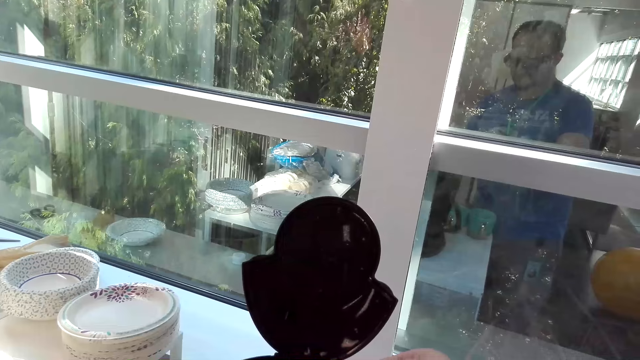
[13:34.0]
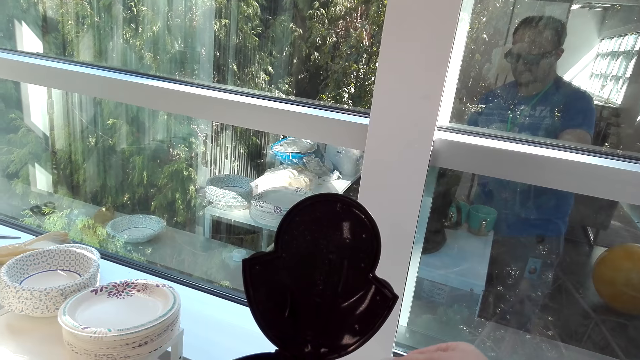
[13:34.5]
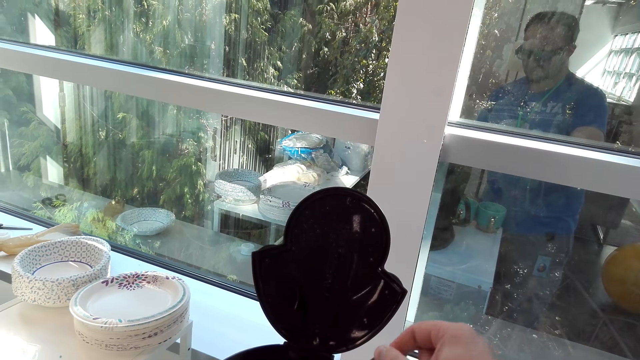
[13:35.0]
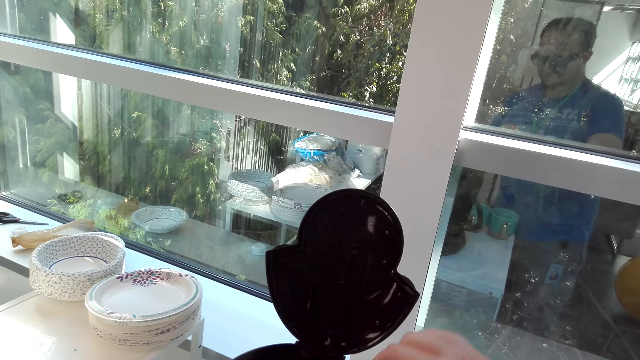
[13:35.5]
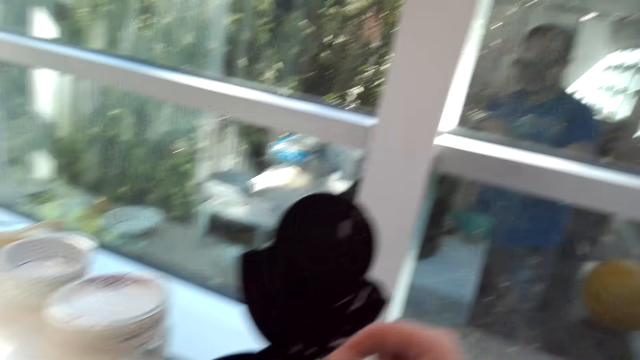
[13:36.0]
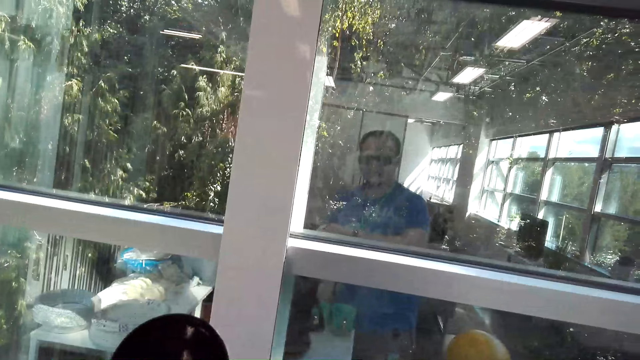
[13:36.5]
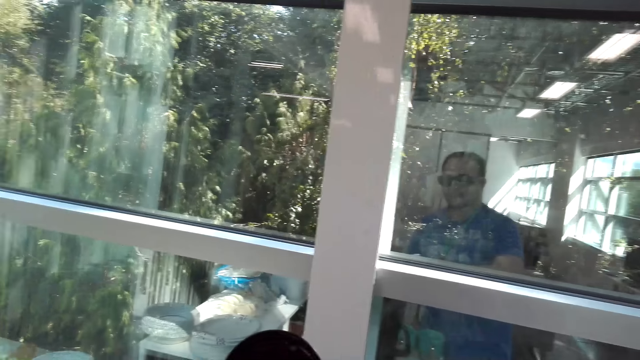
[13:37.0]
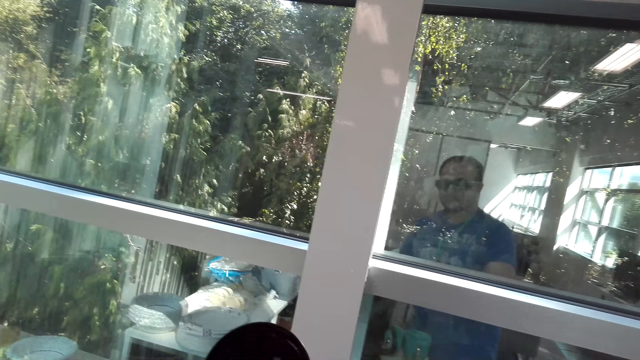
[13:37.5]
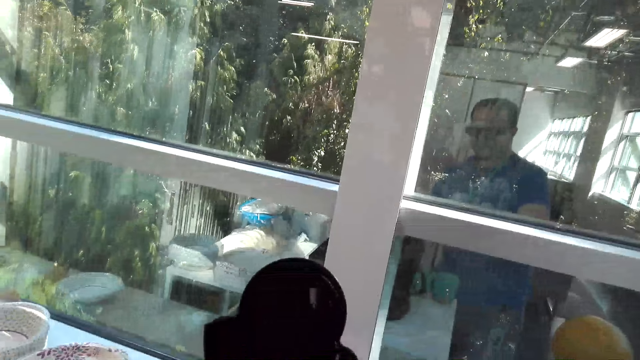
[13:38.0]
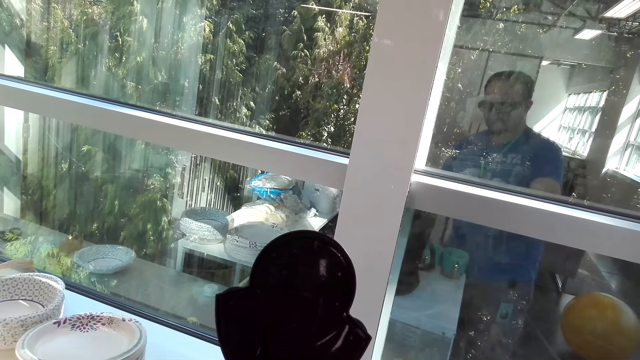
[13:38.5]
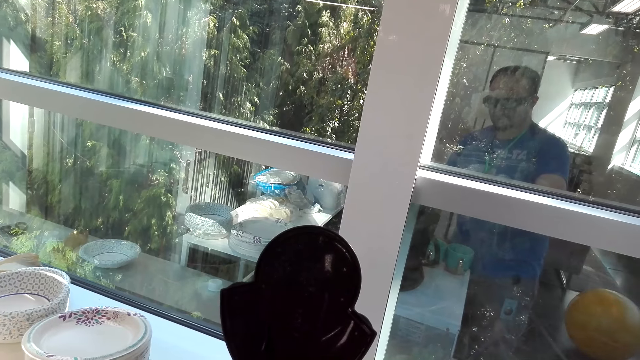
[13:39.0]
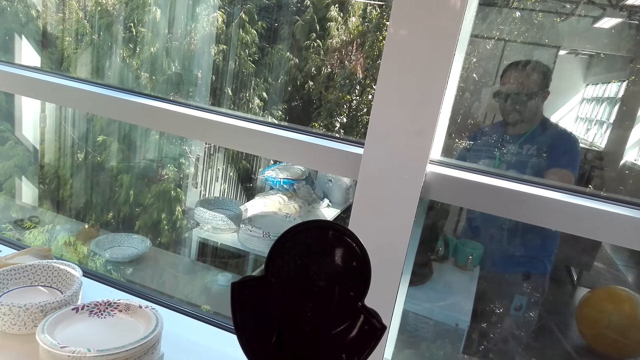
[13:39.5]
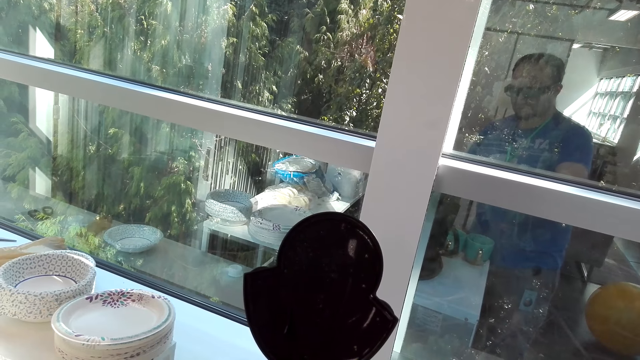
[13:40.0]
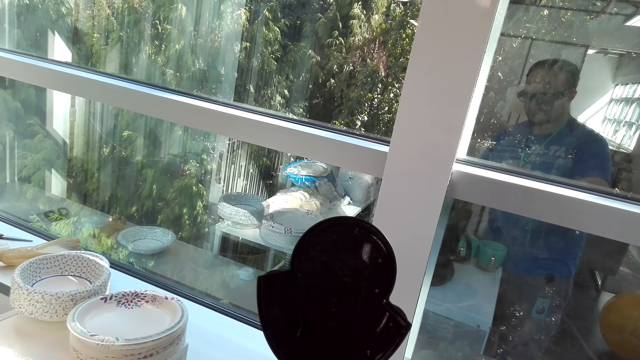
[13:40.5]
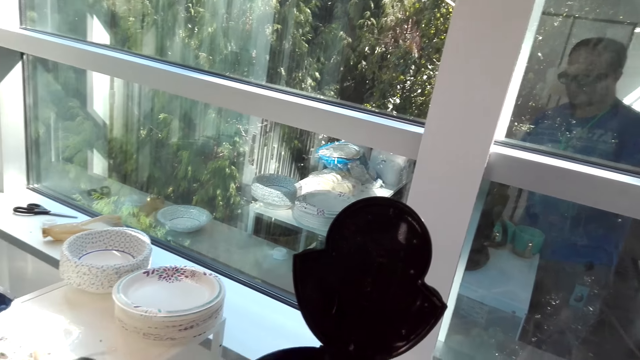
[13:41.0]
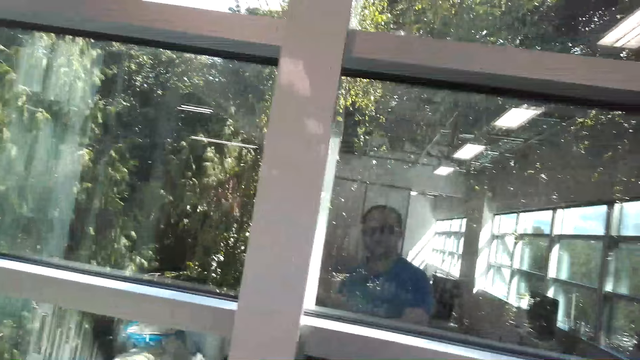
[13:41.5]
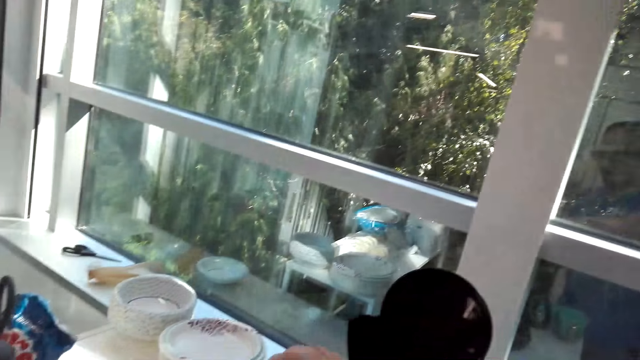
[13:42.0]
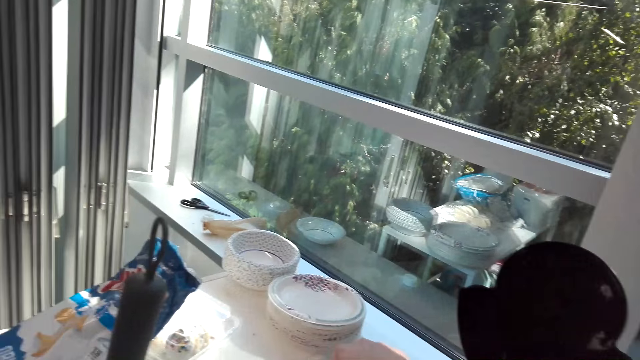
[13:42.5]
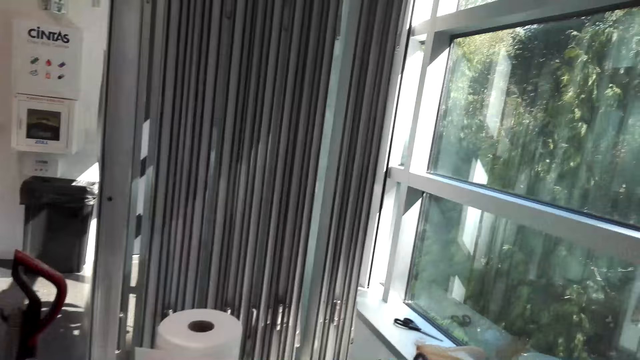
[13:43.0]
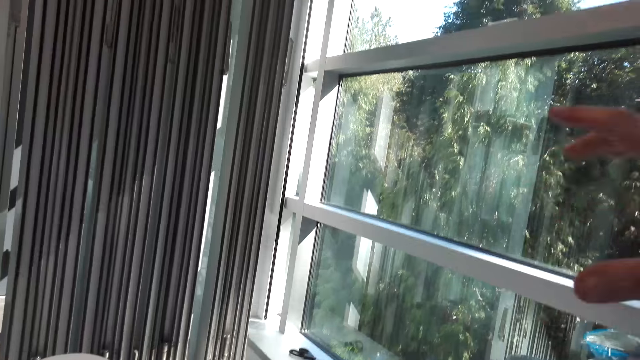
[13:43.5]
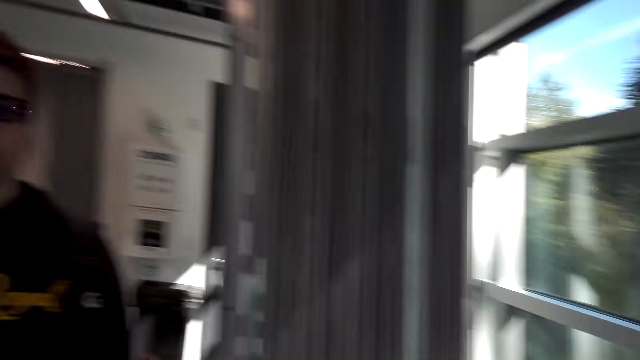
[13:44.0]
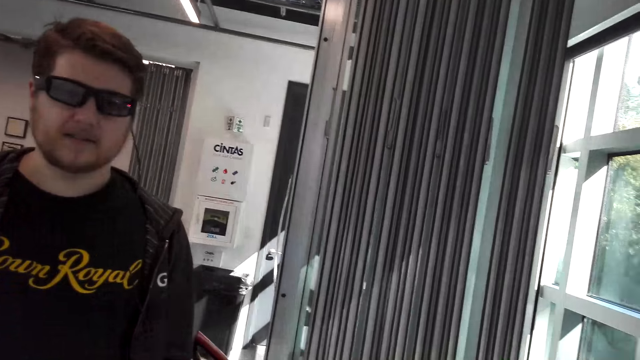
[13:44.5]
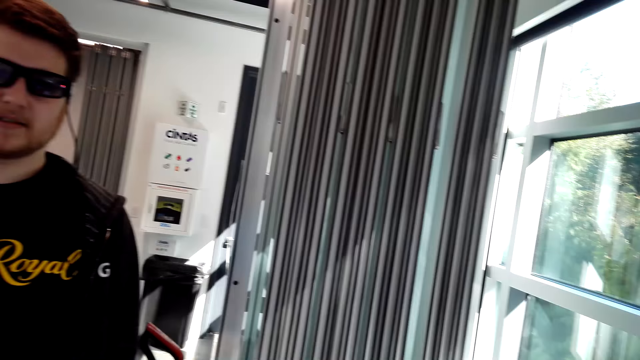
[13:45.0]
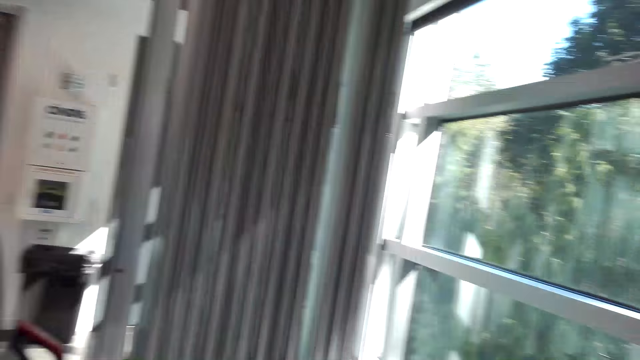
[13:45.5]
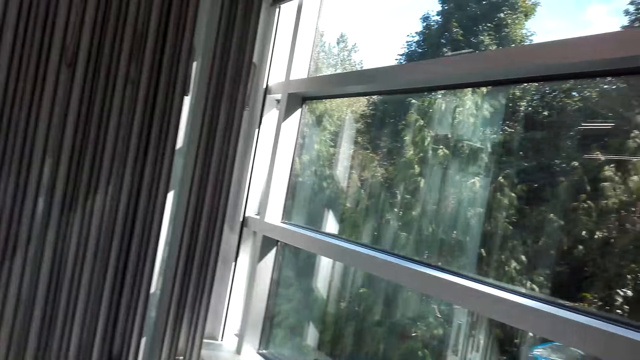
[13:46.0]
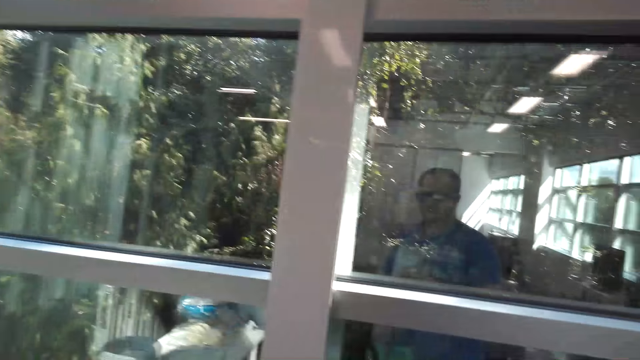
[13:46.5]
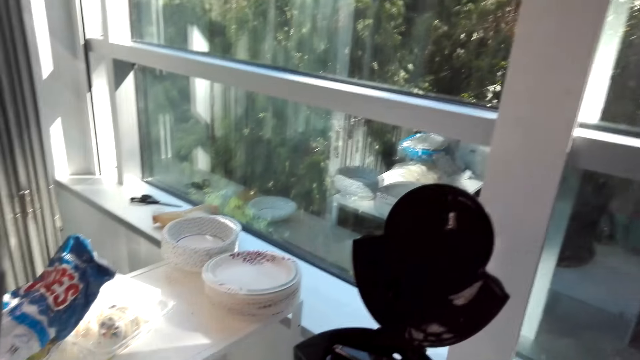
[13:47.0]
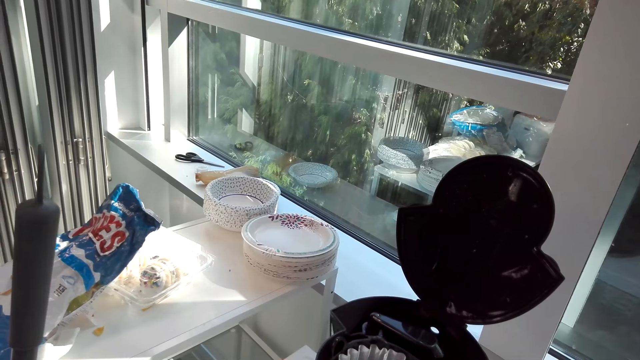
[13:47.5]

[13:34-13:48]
The camera wearer scoops coffee. They put the coffee in the coffee maker. They put the coffee aside. They do a hand gesture.

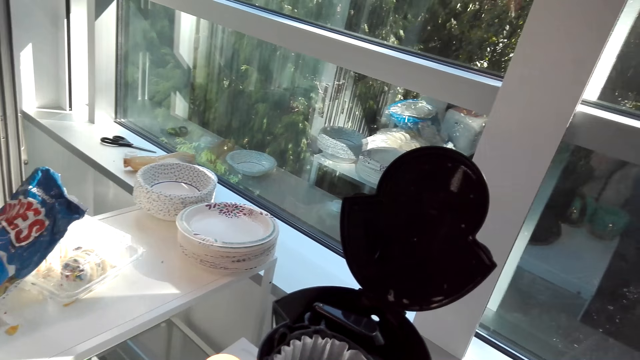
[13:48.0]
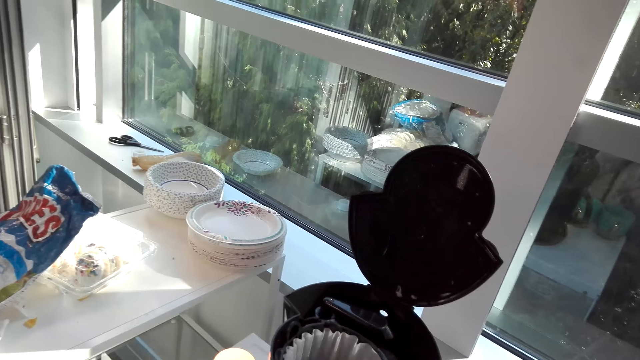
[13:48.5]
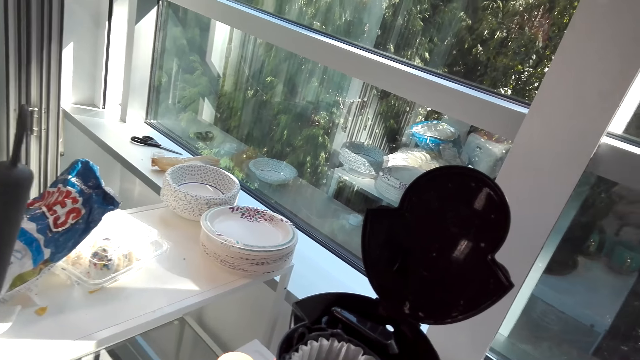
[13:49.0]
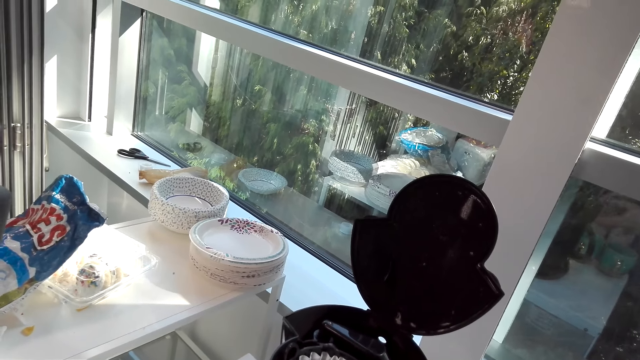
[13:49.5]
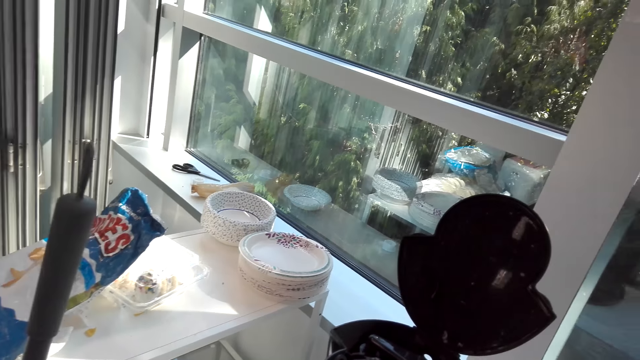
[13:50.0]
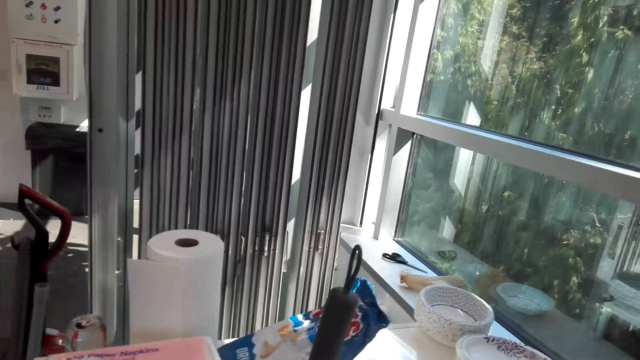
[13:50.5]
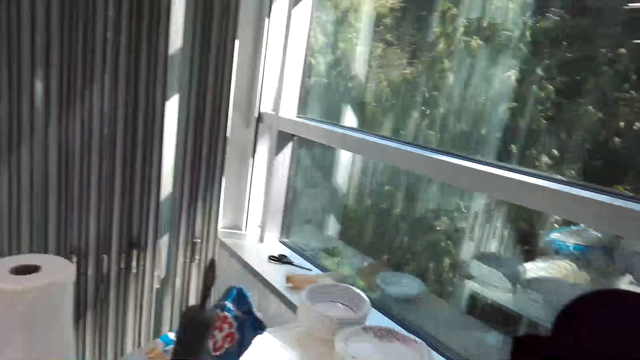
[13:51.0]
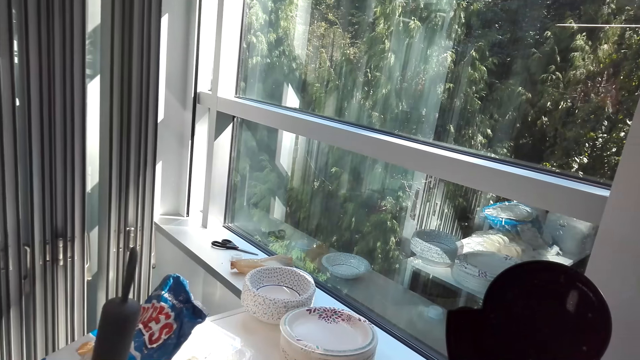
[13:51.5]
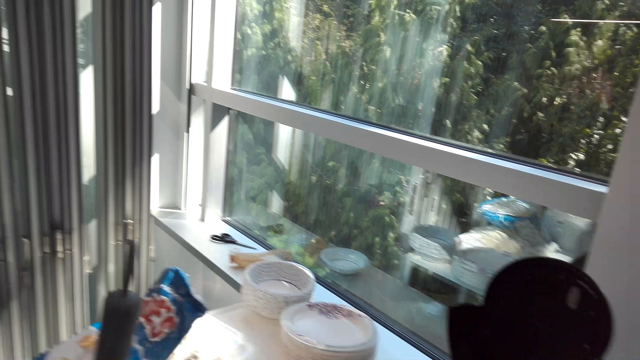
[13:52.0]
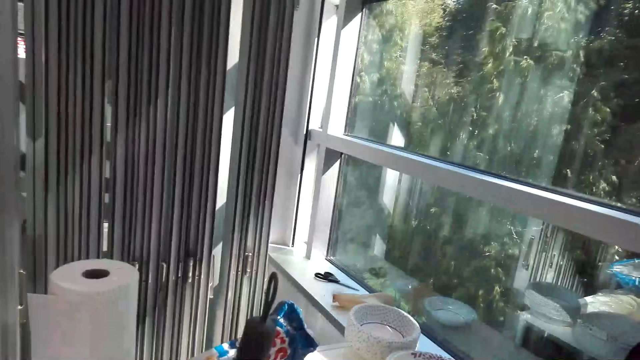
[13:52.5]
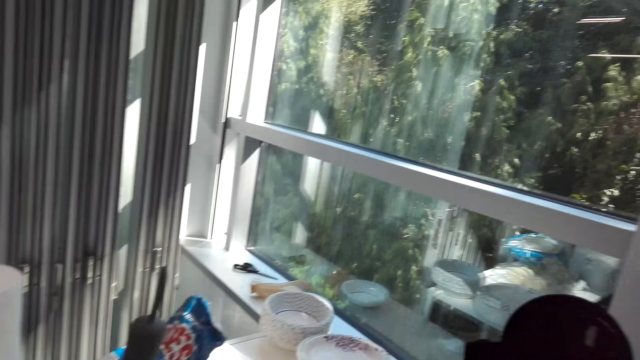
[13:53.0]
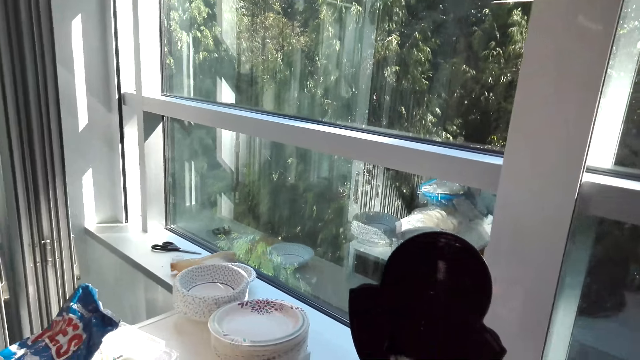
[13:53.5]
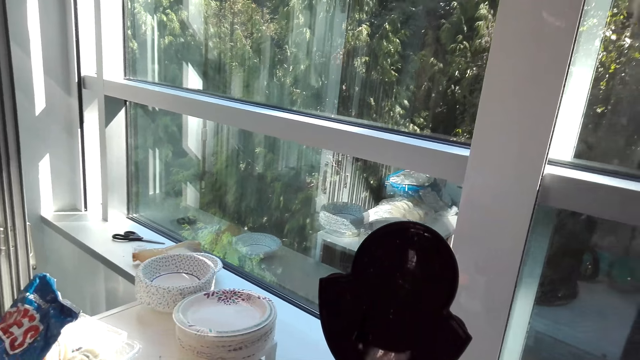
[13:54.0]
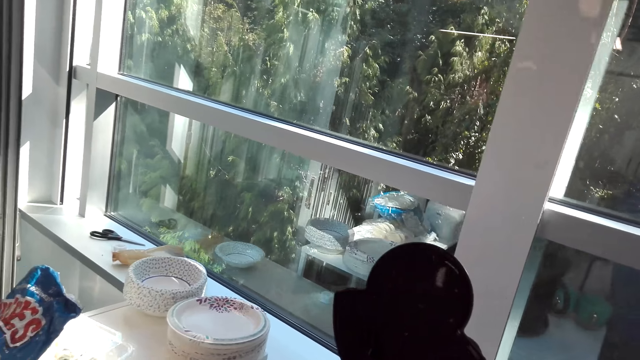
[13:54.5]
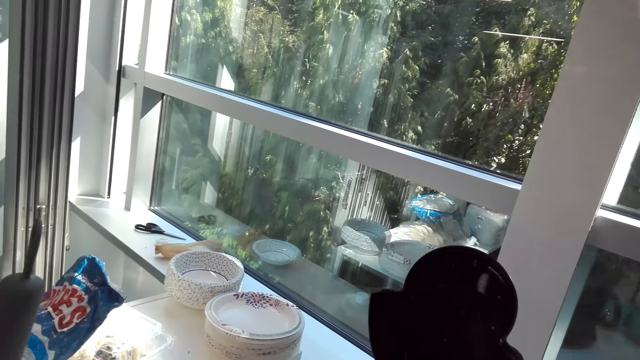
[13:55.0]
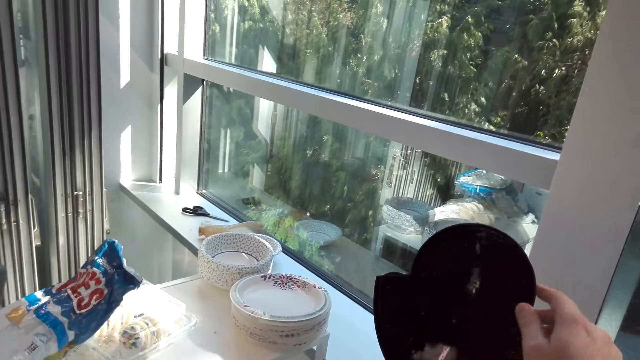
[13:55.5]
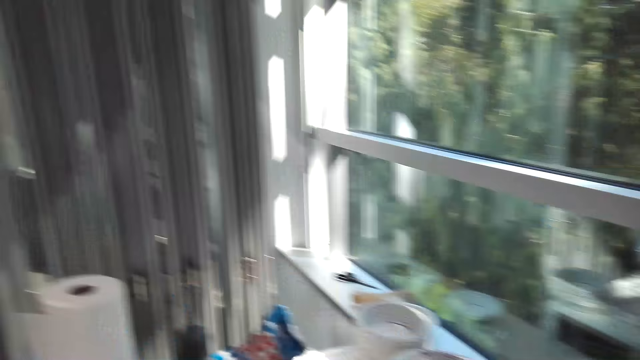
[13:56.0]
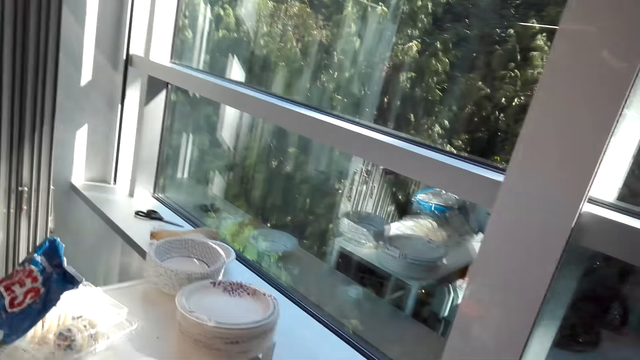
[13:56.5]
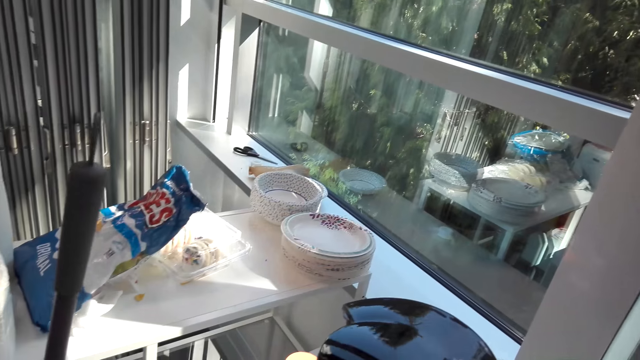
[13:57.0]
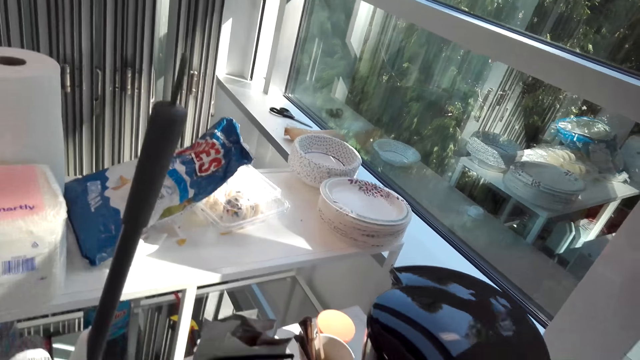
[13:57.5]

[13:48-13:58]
The camera wearer fixes a drink. They close the coffee machine.
